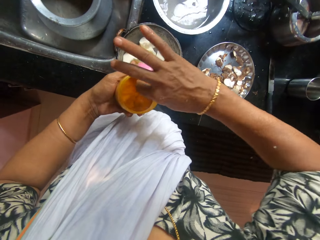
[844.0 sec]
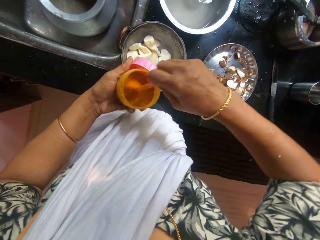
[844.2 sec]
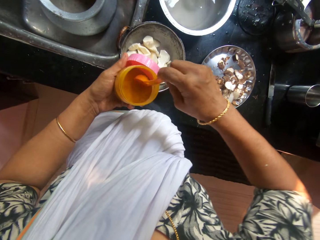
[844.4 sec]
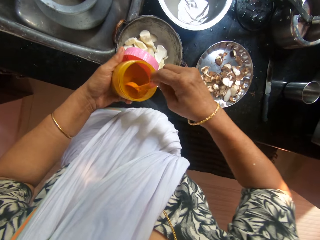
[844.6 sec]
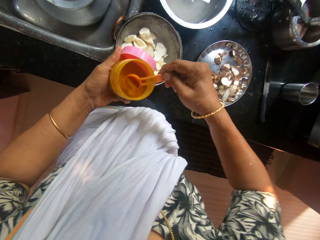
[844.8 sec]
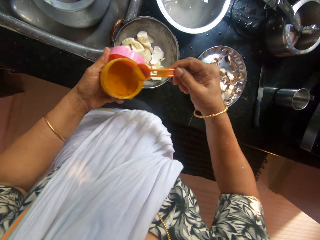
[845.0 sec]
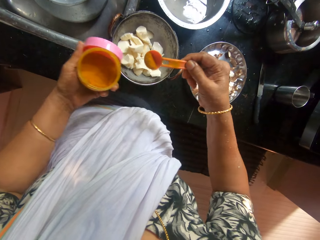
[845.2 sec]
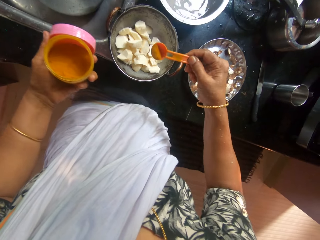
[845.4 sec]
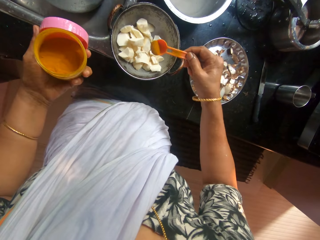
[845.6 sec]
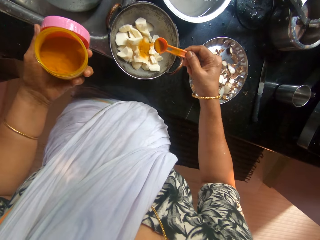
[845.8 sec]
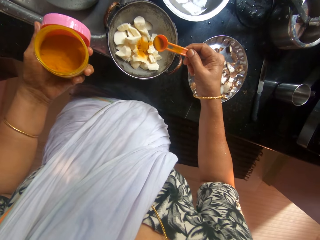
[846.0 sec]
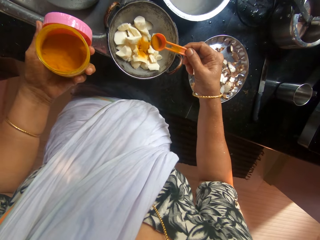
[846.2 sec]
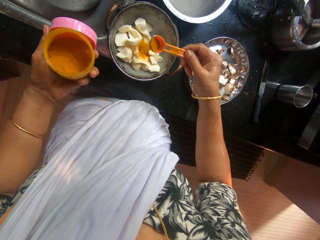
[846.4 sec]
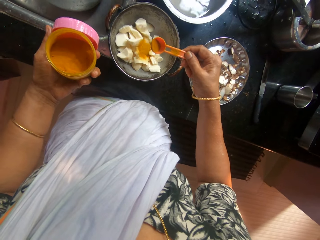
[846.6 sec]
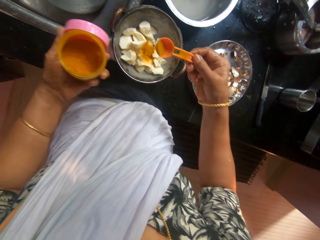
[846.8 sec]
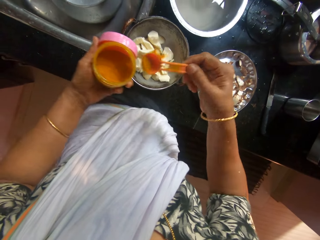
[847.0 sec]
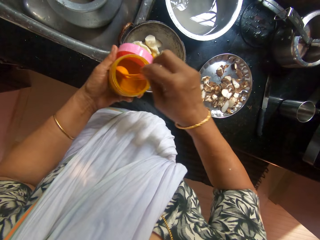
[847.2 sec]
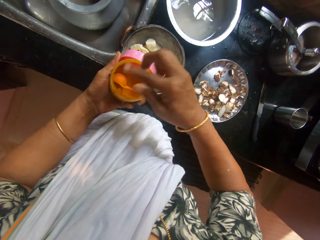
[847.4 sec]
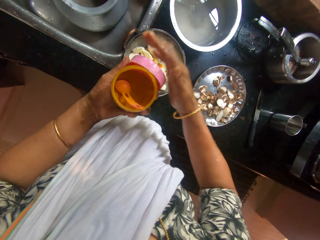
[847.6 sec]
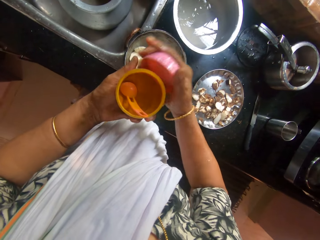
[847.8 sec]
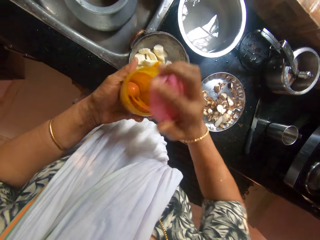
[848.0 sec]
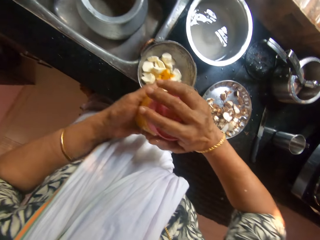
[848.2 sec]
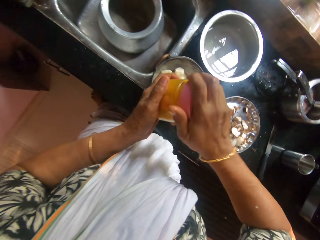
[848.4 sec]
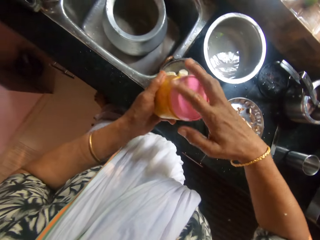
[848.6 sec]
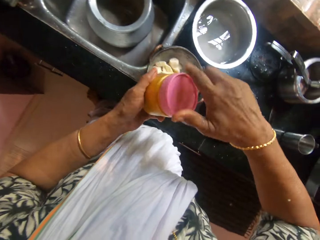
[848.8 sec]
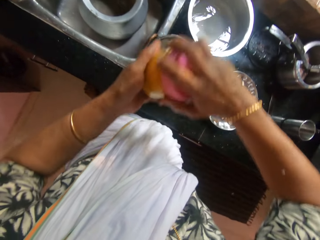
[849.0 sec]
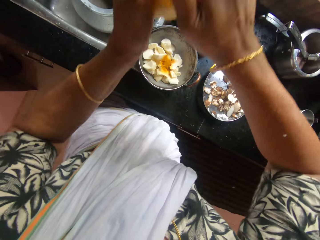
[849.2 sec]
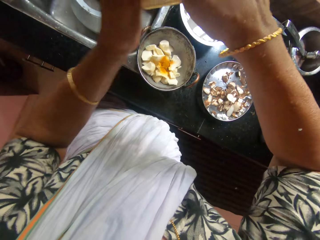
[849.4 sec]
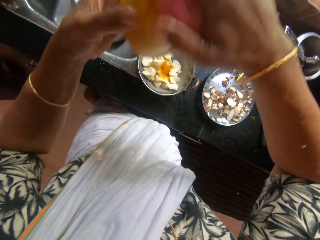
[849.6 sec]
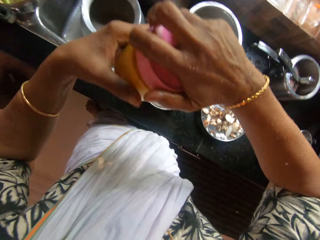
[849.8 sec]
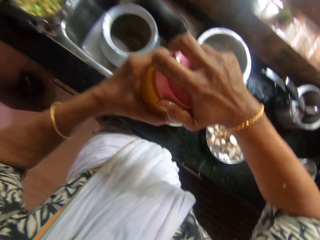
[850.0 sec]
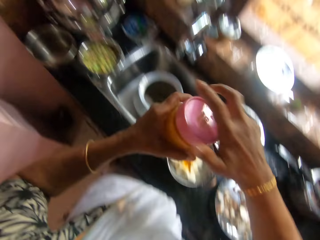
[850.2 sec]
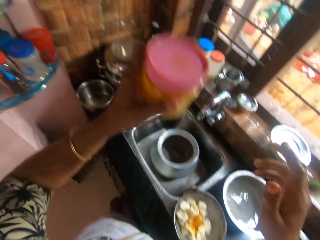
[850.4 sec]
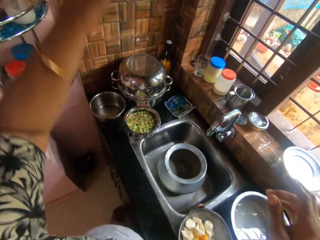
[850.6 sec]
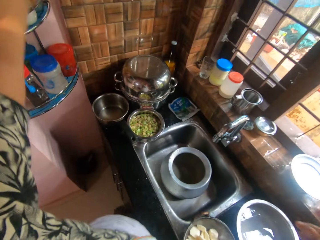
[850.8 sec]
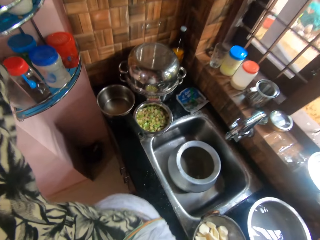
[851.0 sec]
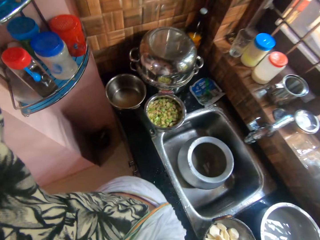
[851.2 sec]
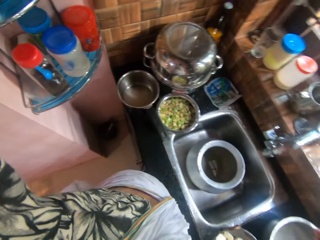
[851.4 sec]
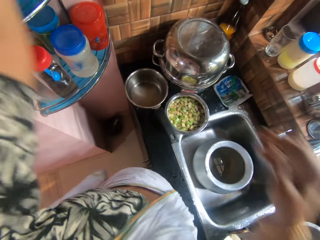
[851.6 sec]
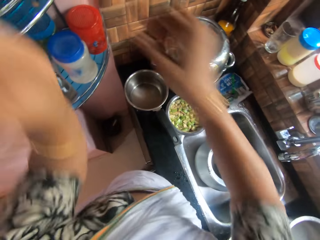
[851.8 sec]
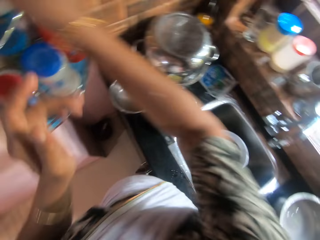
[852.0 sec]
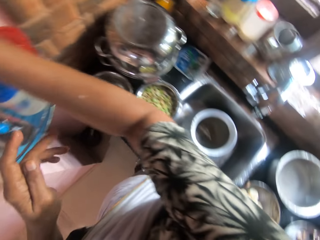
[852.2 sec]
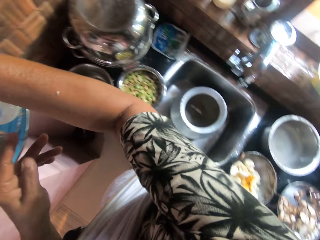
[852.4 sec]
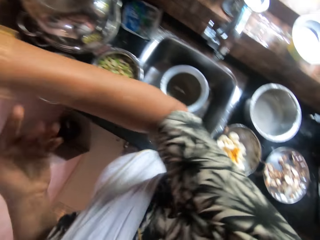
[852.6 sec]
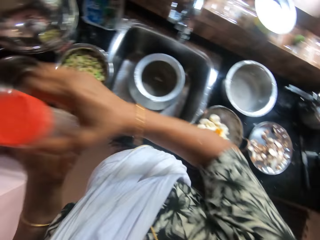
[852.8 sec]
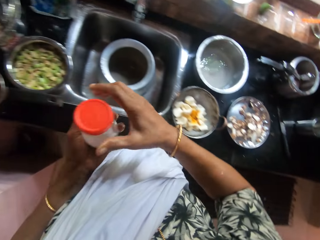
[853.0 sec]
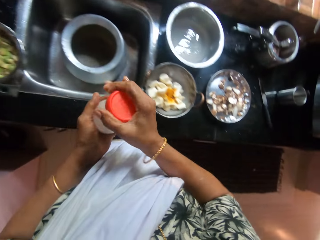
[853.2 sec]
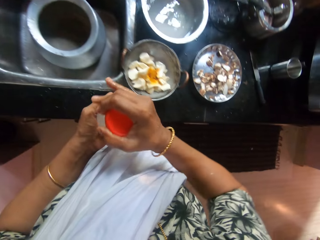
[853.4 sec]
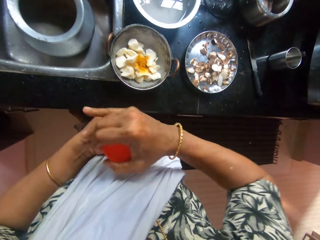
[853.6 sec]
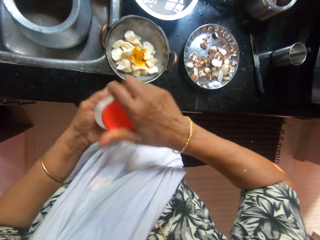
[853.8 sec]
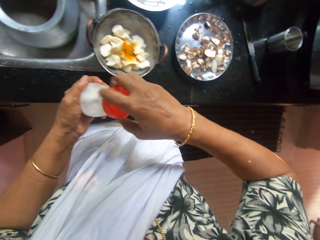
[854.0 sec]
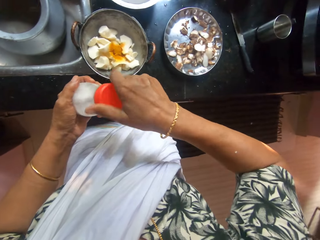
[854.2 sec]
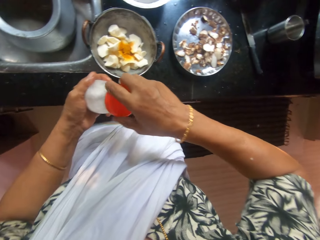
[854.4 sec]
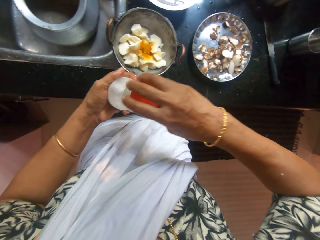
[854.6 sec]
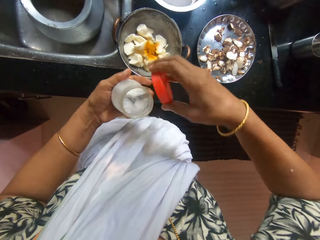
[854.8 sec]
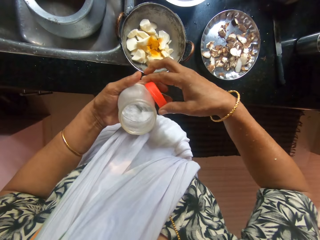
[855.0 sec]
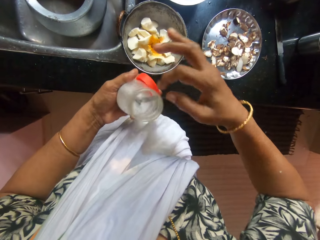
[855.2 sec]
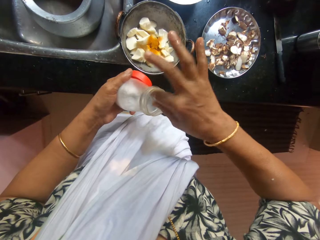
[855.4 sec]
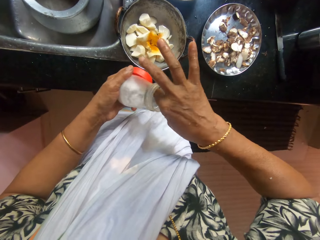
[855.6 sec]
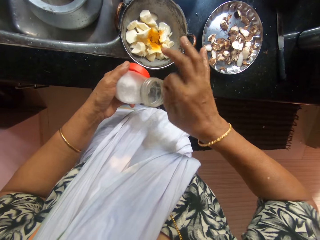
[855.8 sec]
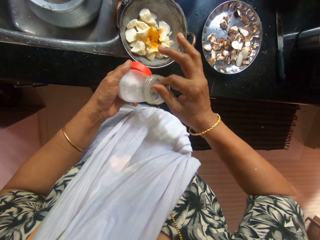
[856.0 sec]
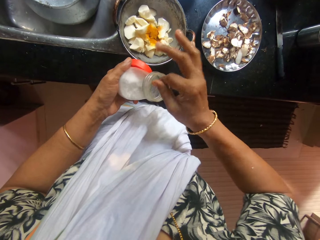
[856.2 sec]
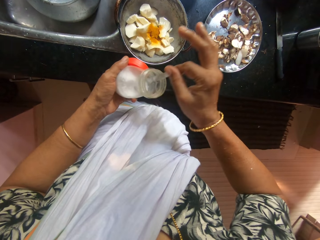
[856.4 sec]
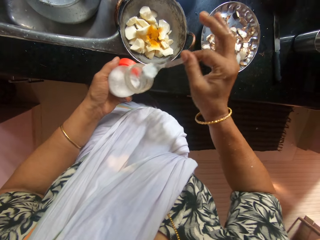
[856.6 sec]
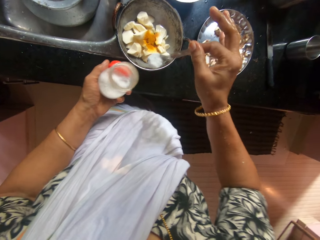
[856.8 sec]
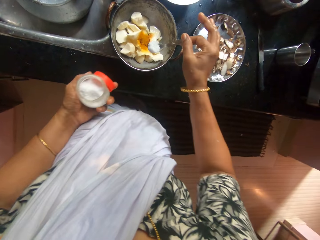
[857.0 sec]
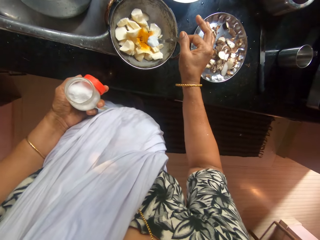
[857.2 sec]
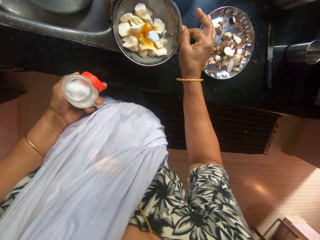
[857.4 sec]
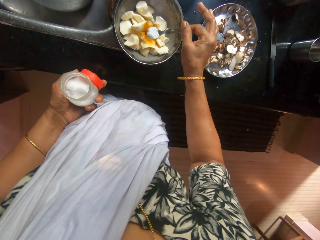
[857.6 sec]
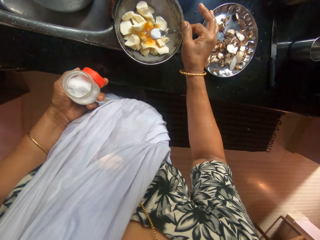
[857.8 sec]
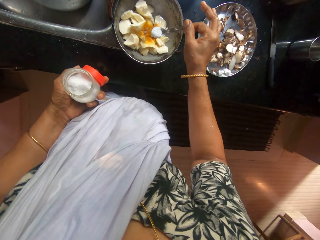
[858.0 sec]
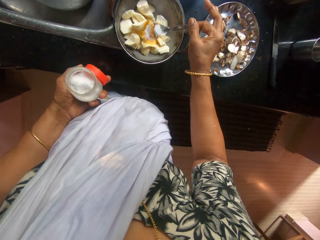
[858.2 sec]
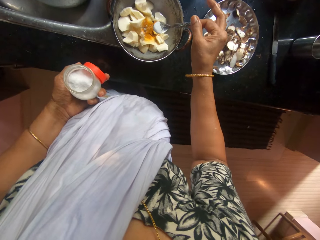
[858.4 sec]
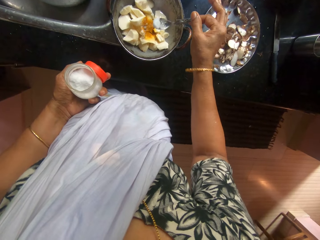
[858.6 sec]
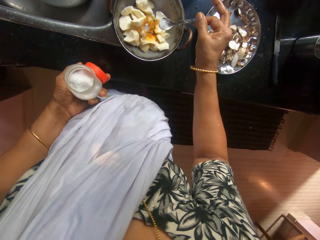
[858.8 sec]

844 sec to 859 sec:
The camera wearer picks a spoon from the container of pepper with her right hand. She scoops pepper from the container of pepper with the spoon in her right hand. She pours pepper from the spoon in her right hand into the stainless steel bowl. She dips the spoon in the container. She drops the spoon in her right hand in the container of pepper. She picks the cover of the container of pepper from her left hand with her right hand. She closes the container of pepper with her right hand. She drops the container of pepper in her left hand on the shelf. She picks a container of salt from the shelf with her right hand. She passes the container of salt in her right hand to her left hand. She opens the container of salt with her right hand. She passes the cover of the container of salt from her right hand to her left hand. She picks a spoon from the container of salt with her right hand. She scoops salt from the container of salt with the spoon in her right hand. She pours salt from the spoon in her right hand into the stainless steel bowl.

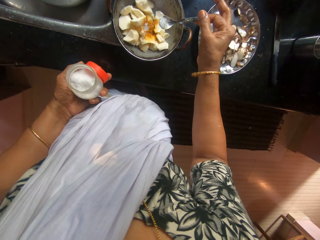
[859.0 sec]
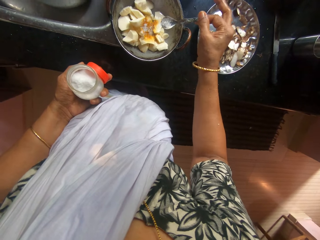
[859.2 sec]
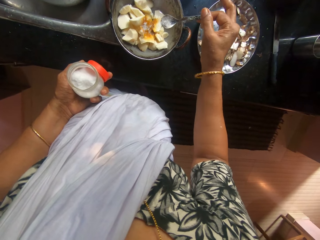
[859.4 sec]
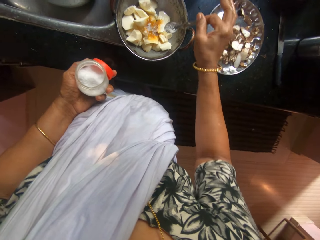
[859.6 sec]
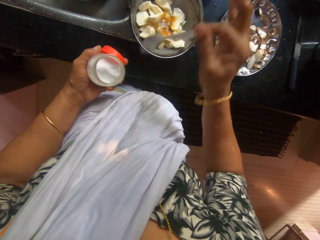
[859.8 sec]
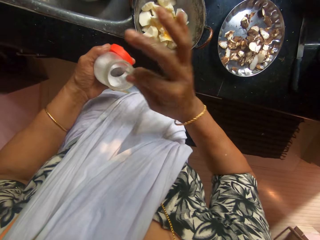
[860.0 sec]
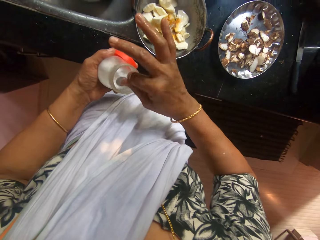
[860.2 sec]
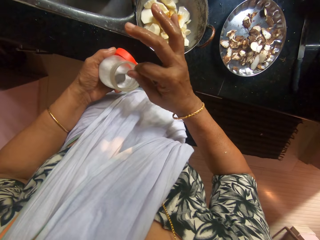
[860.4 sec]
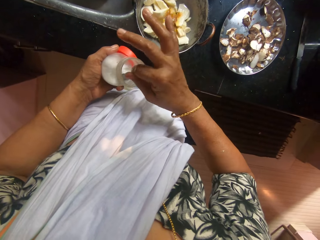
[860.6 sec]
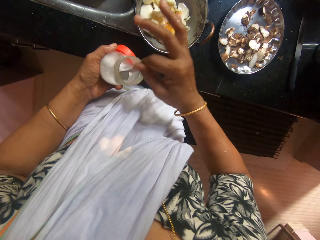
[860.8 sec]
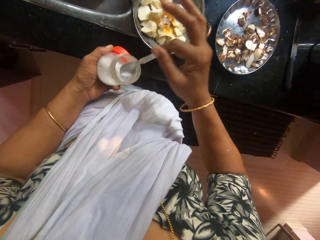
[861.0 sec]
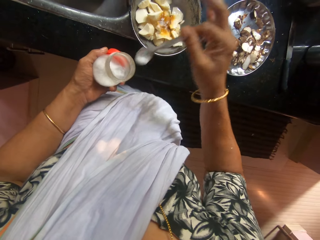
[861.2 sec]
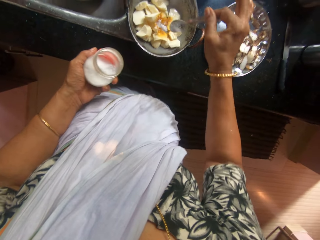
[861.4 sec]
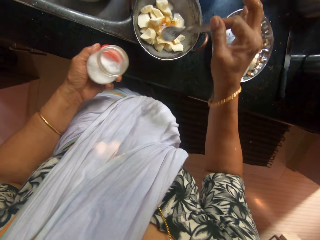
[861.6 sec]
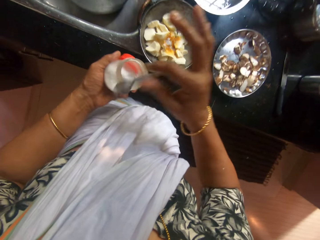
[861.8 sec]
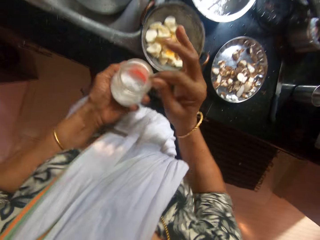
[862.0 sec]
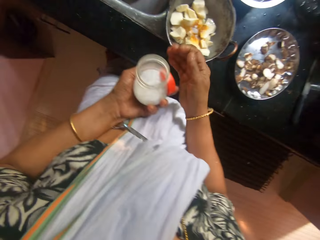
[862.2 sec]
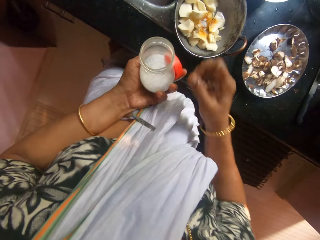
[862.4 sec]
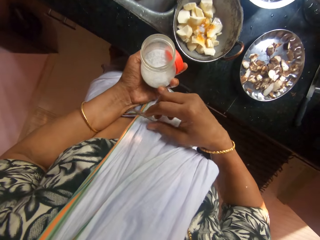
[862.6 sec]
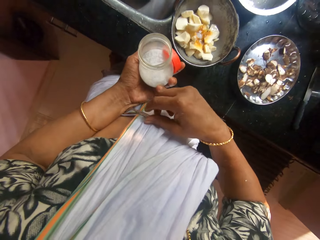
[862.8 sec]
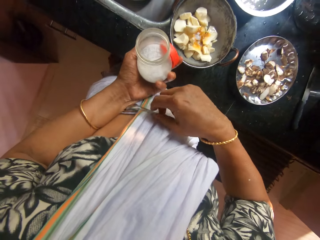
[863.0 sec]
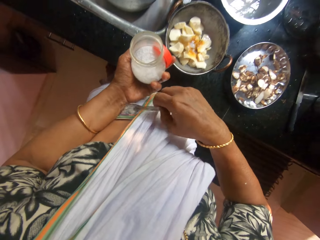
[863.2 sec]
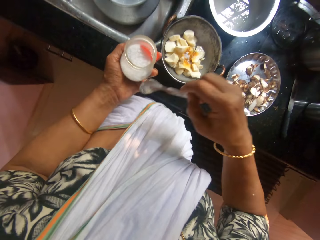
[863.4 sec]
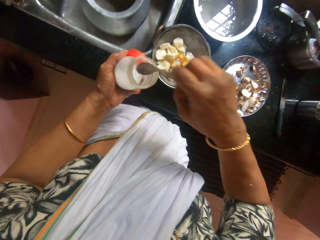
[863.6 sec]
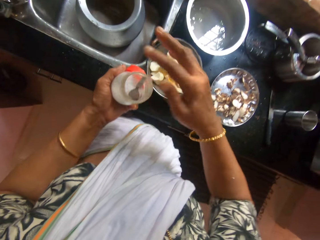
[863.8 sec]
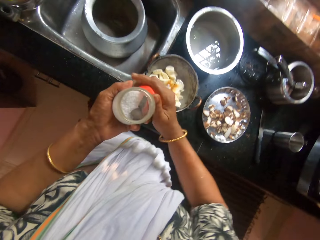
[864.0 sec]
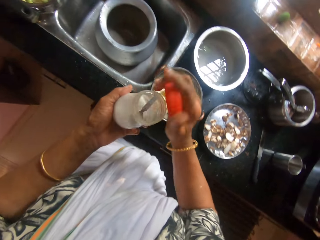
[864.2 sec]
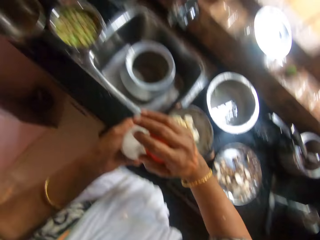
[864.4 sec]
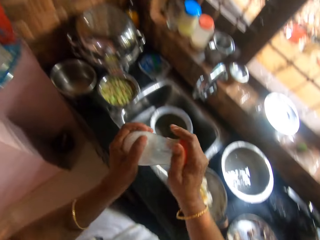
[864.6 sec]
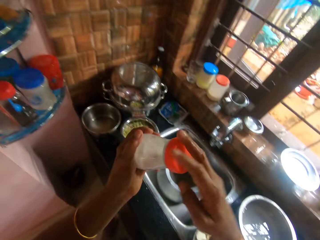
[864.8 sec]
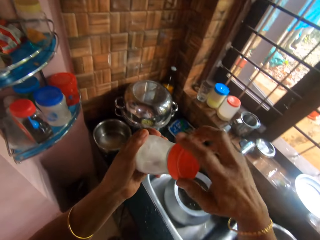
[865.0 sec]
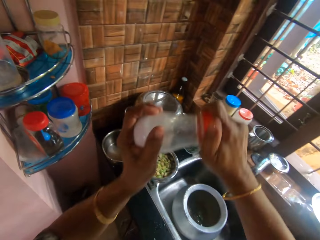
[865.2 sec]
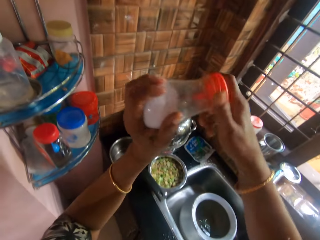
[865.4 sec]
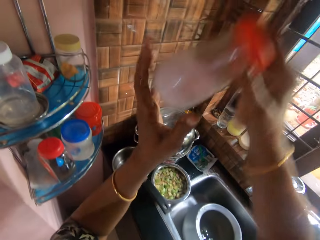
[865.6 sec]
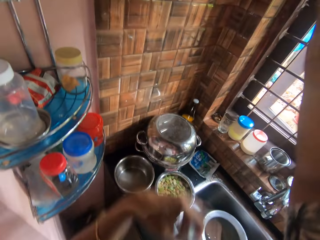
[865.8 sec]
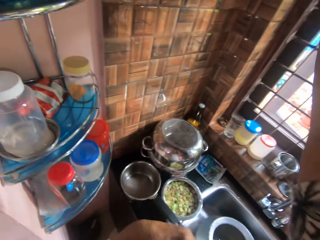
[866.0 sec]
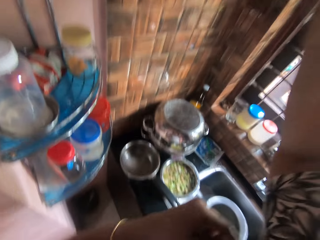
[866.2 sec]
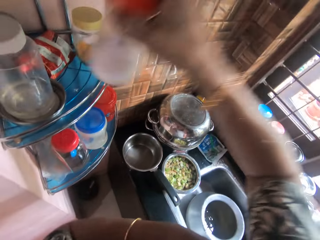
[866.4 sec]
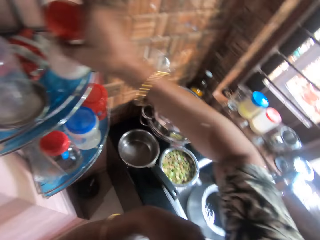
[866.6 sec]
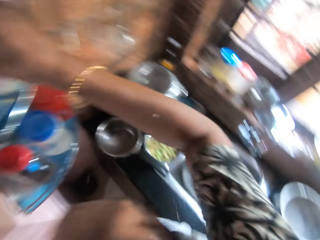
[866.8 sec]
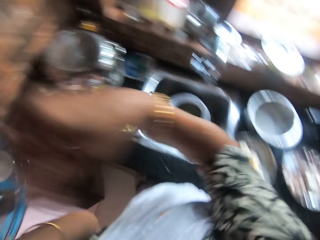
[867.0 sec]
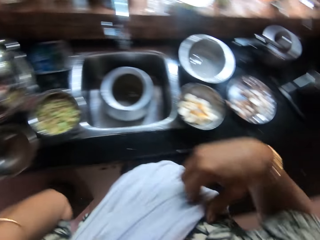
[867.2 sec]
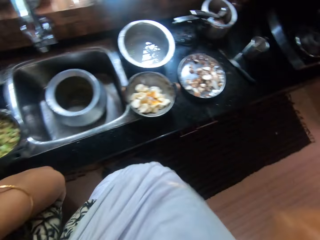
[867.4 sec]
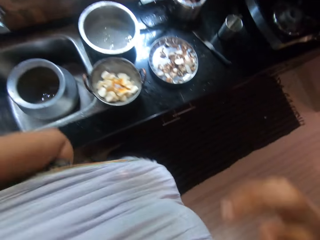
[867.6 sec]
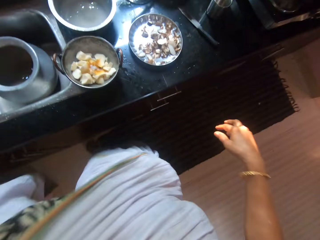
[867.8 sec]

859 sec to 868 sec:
The camera wearer scoops salt from the container of salt with the spoon in her right hand. She pours salt from the spoon in her right hand into the stainless steel bowl. She drops the spoon in her right hand on her body. She picks the spoon from her body with her right hand. She drops the spoon in her right hand into the container of salt. She picks the cover of the container of salt from her left hand with her right hand. She covers the container of salt with her right hand. She passes the container of salt in her left hand to her right hand. She drops the container of salt in her right hand on the shelf.
